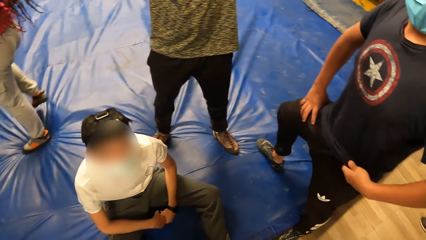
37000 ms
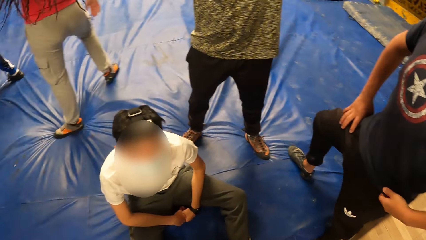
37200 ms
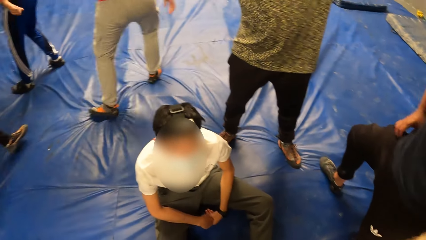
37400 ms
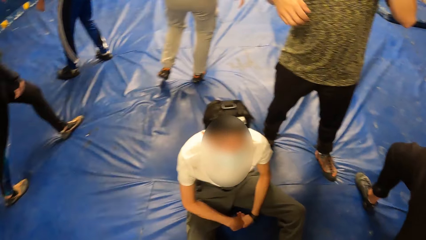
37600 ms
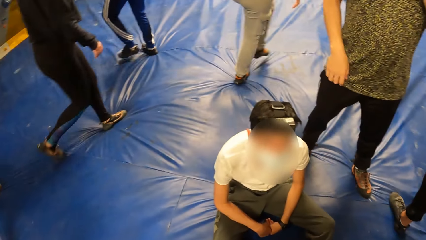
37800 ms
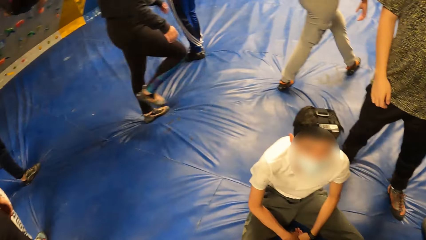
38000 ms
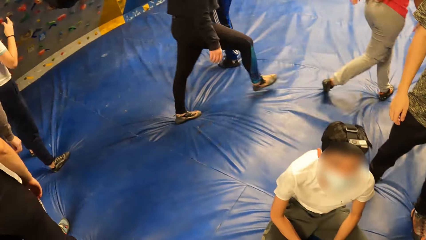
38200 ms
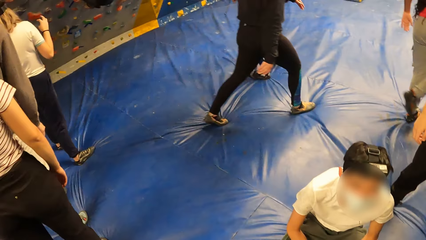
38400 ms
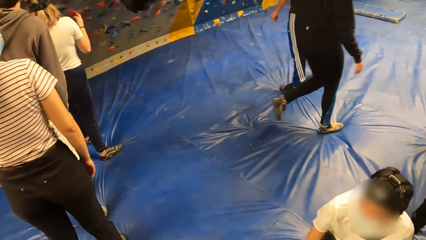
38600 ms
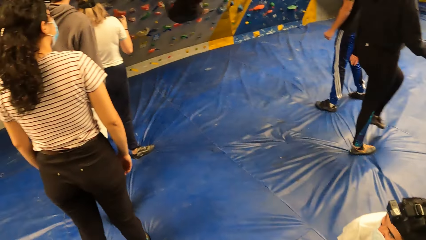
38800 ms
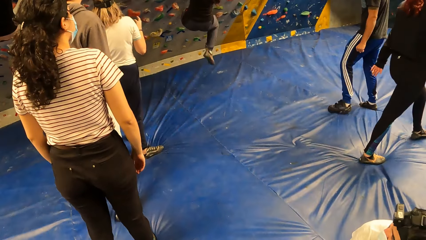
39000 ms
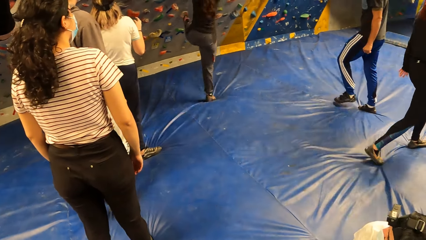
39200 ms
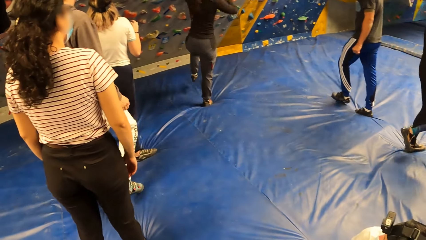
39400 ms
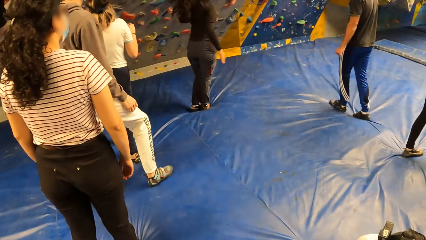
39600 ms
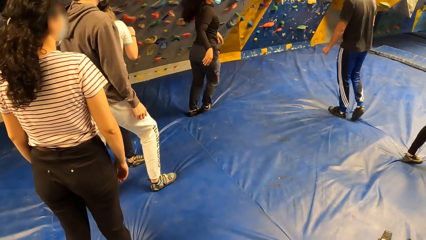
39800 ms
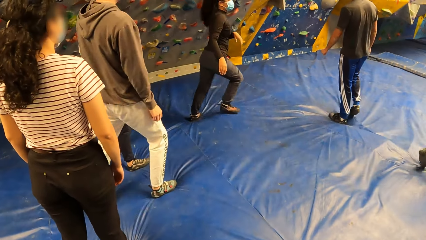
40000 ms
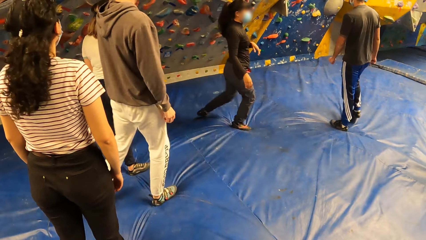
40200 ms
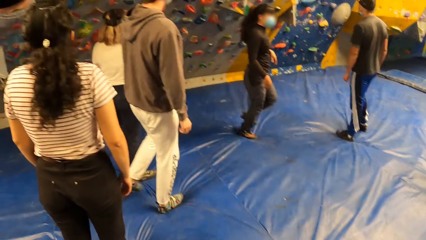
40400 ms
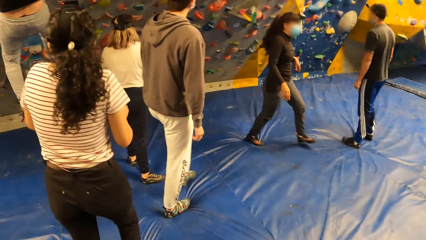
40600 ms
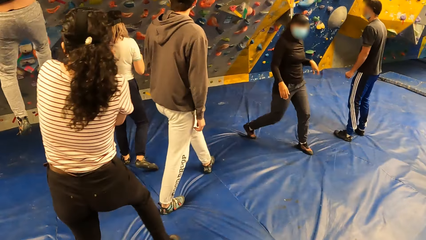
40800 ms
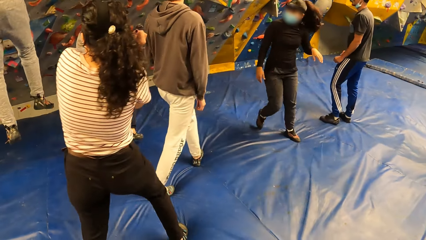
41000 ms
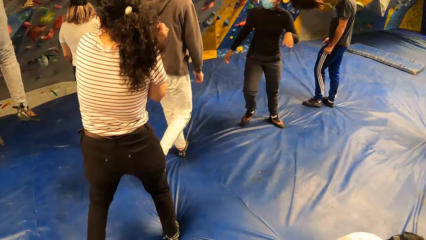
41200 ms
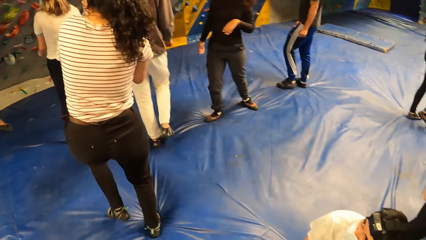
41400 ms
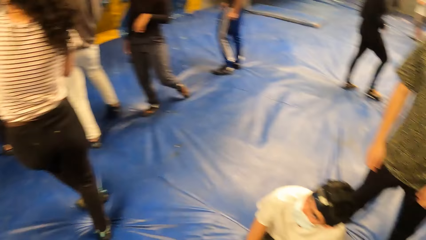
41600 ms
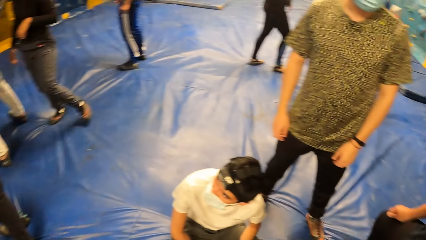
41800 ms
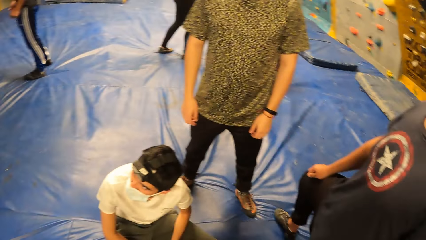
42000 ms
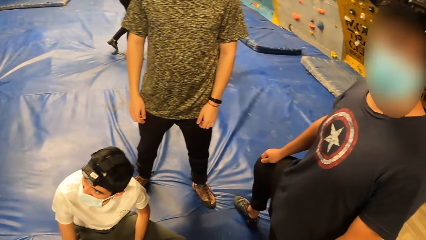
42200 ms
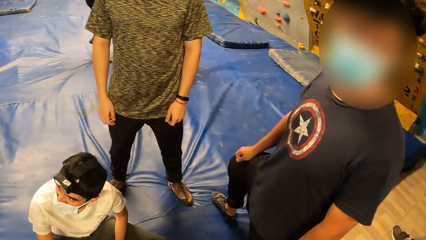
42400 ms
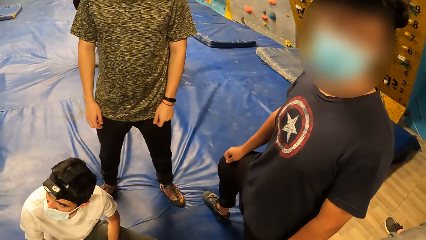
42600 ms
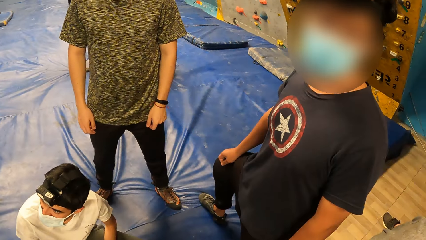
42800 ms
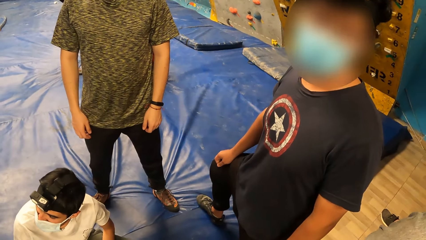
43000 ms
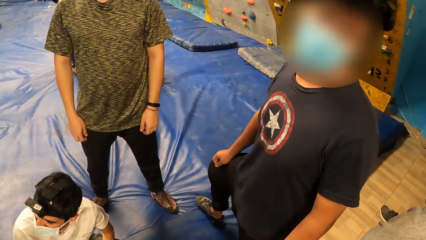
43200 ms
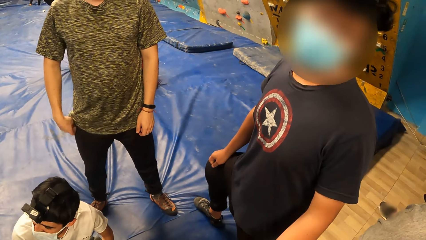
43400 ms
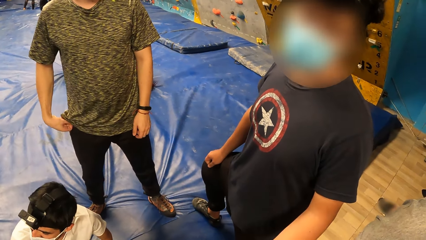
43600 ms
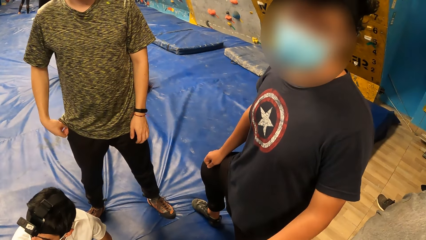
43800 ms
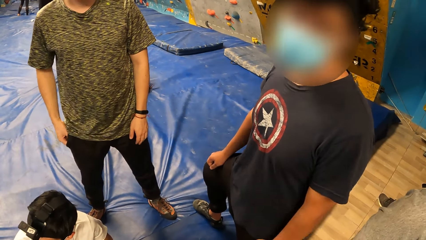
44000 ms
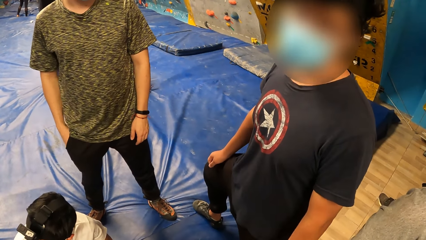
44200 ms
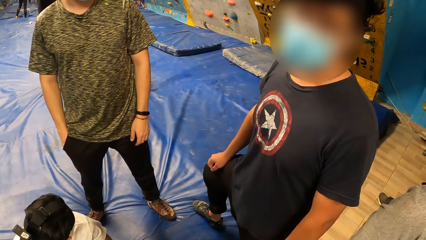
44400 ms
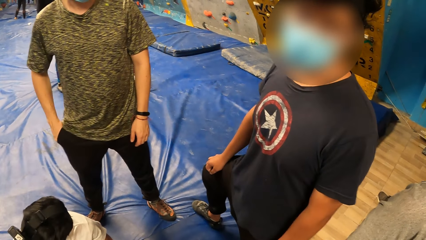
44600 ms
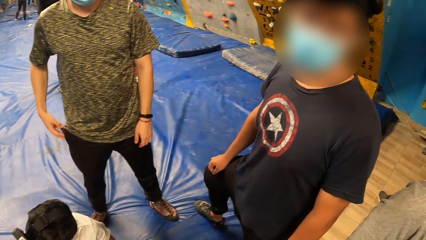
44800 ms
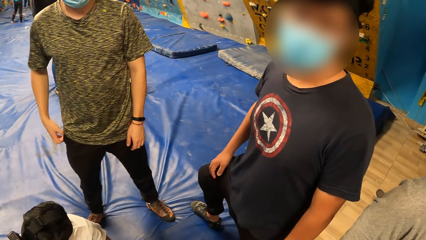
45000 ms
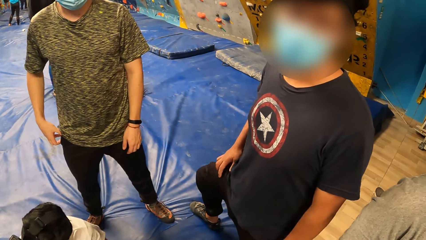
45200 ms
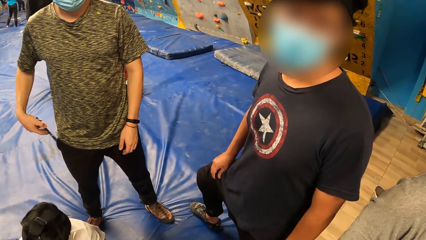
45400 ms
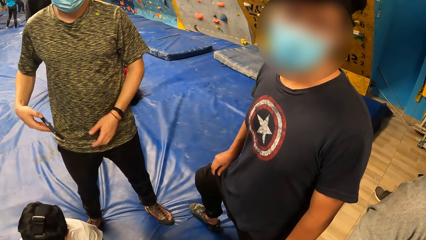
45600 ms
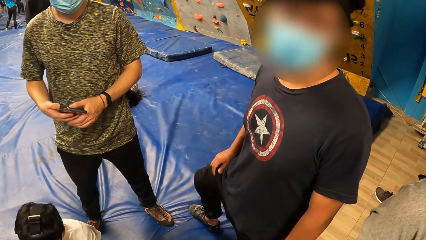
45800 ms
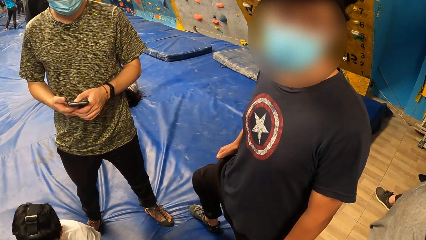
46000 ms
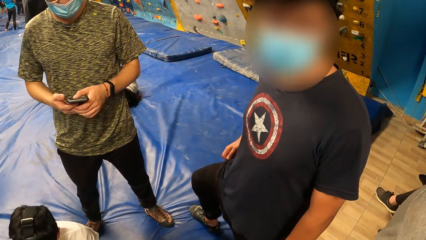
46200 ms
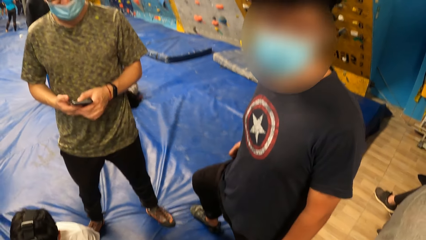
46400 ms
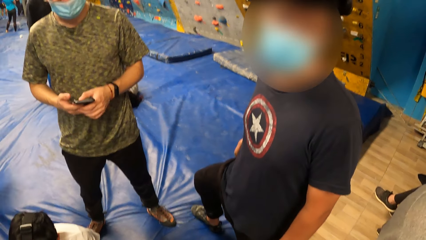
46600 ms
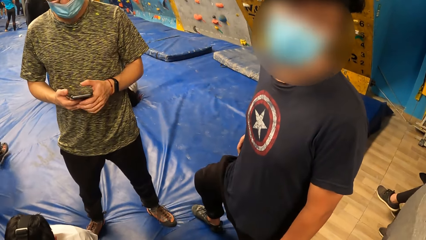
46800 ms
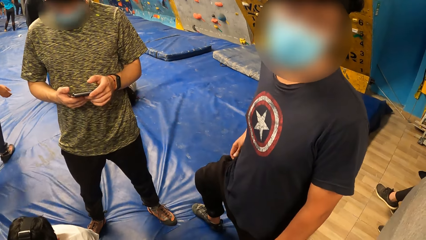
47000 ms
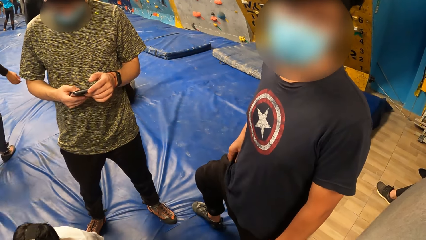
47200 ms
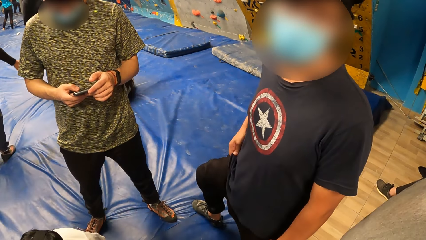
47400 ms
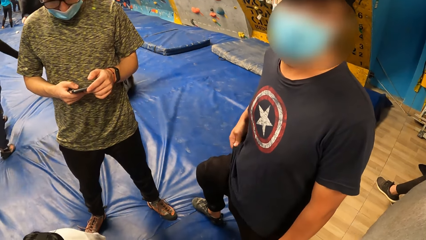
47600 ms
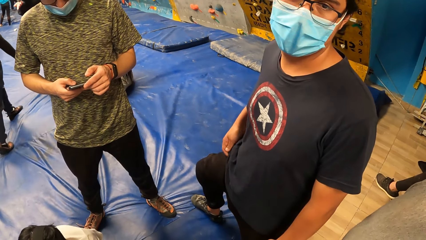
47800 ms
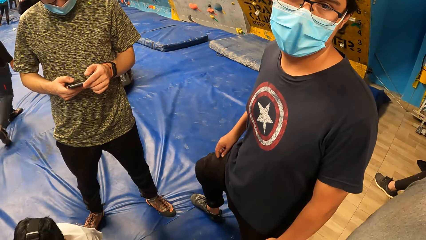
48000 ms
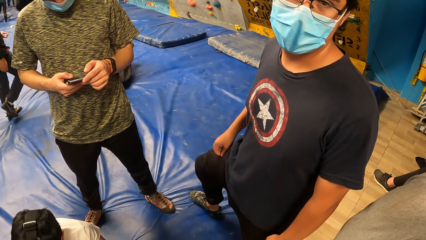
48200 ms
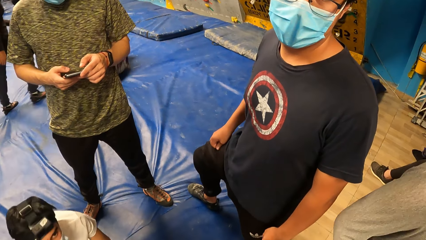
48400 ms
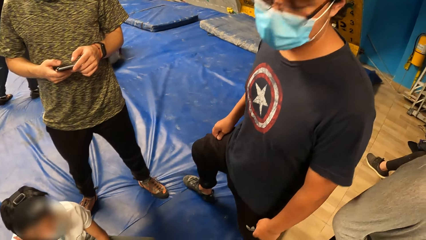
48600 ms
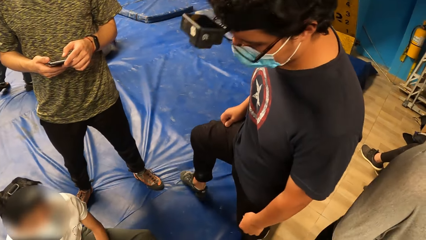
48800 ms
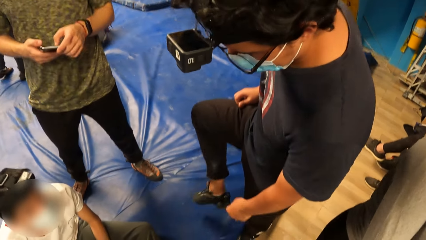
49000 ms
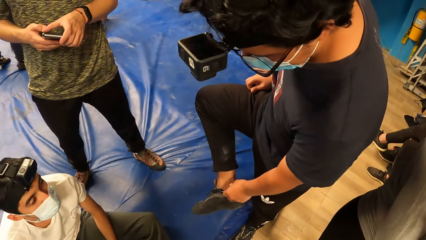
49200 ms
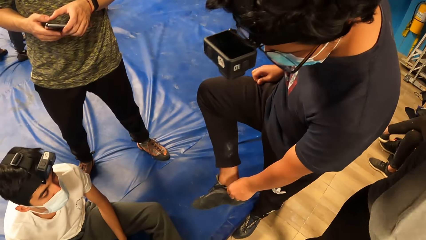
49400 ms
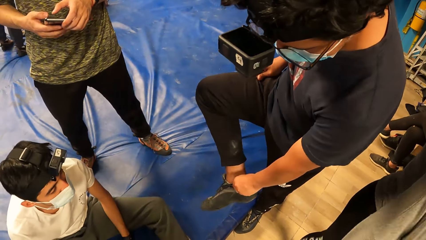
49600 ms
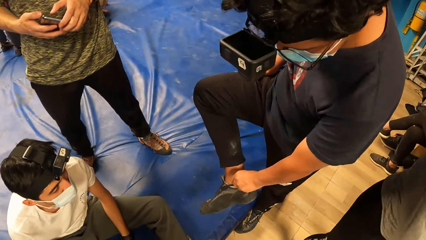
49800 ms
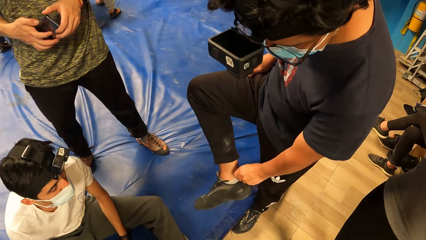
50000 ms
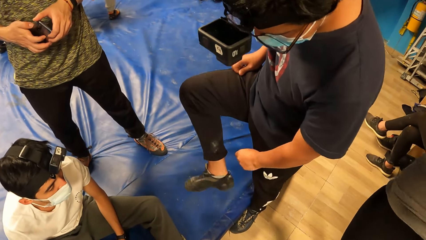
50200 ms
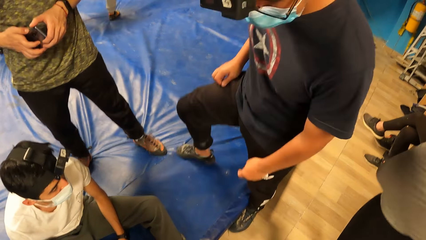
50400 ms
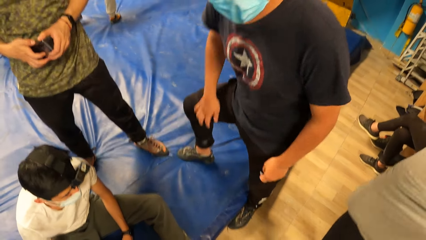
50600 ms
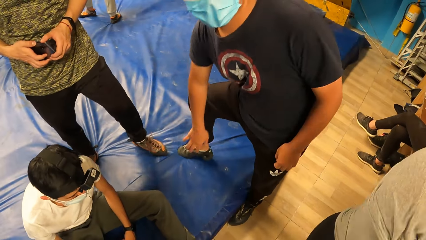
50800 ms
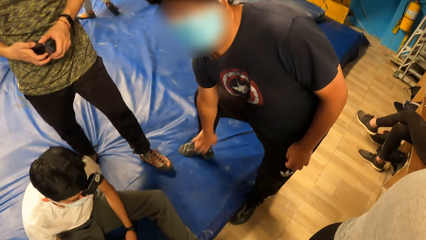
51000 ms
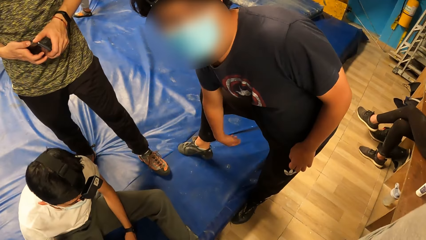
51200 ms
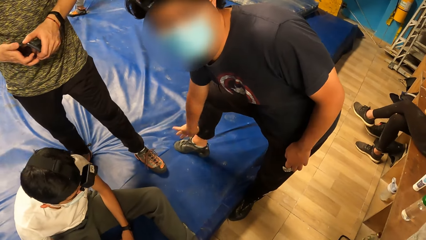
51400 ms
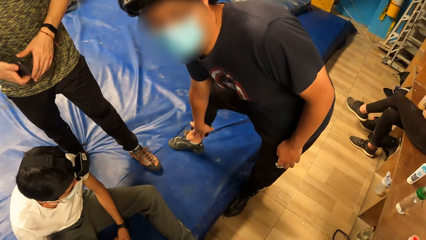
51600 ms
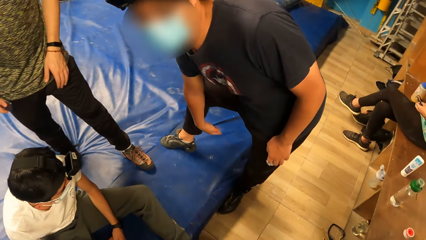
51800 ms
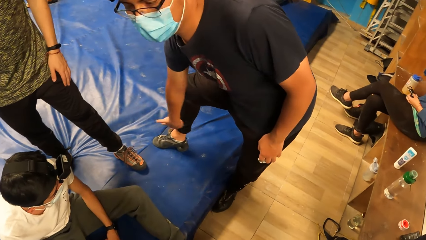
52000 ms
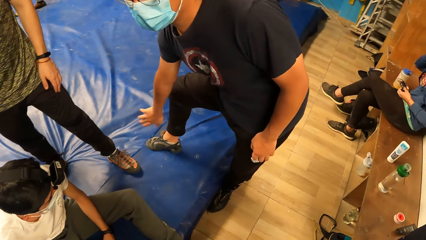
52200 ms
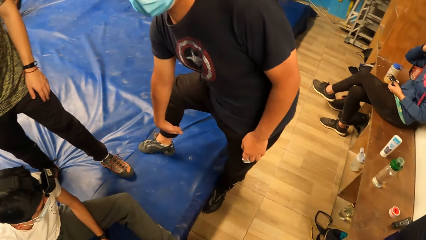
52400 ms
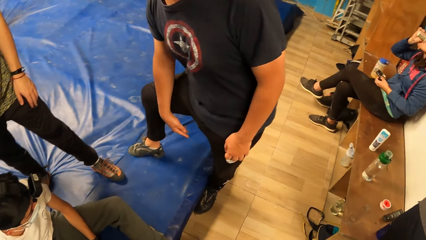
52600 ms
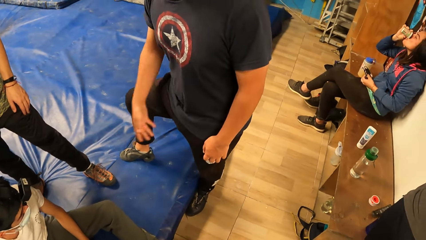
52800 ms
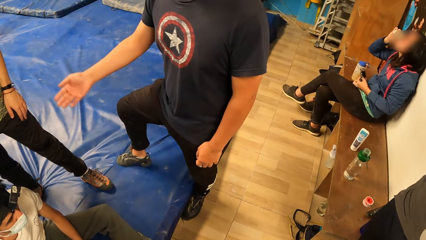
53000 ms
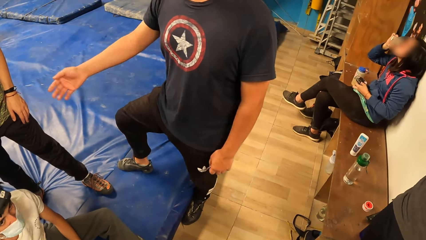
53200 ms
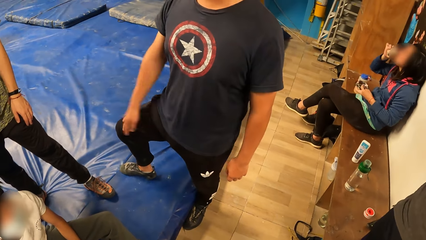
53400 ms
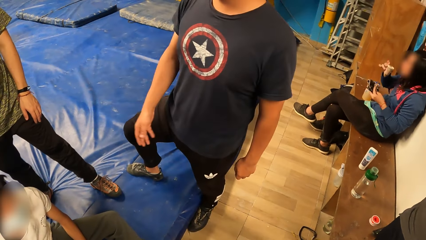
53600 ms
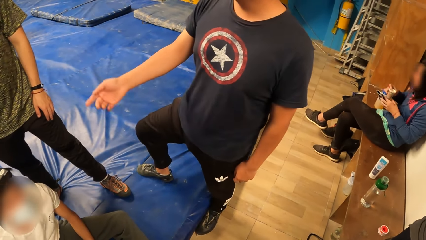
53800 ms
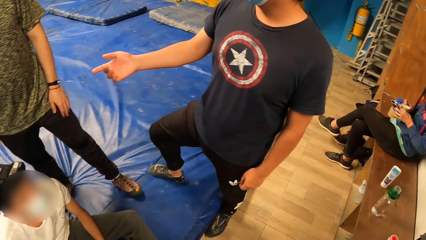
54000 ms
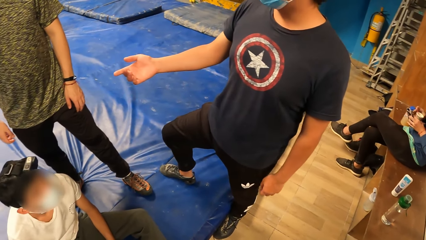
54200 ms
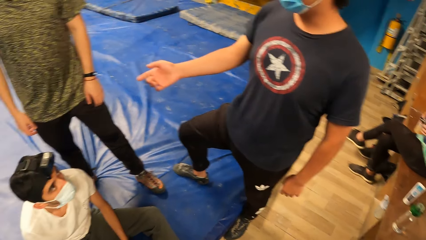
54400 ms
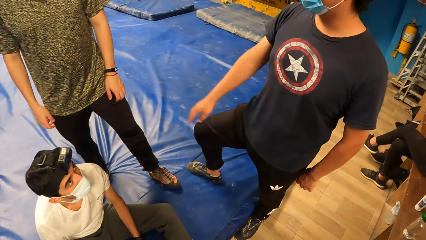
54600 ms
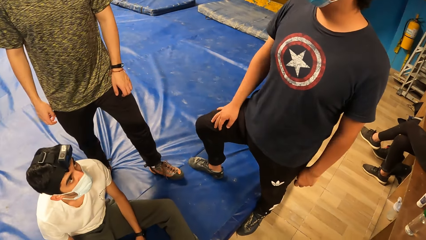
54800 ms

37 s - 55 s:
A woman drops from a wall with hand holds. The camera wearer converses with a man. Another man picks up a phone from his pocket with his right hand. The first man adjusts his clothes with his right hand. The other man operates the phone with both hands. The first man raises his right leg, adjusts a shoe on his right leg with his left hand, drops his right leg and wipes his pants with his right hand.
